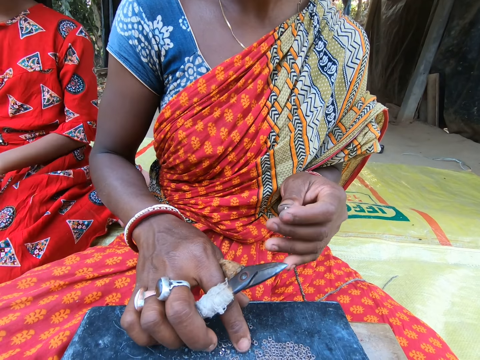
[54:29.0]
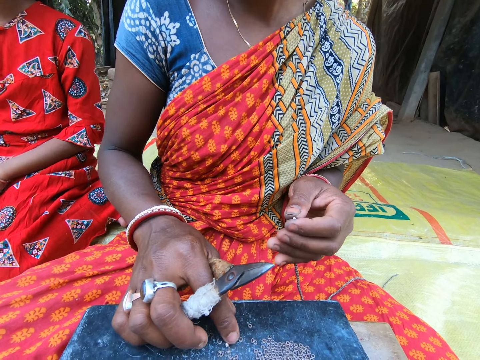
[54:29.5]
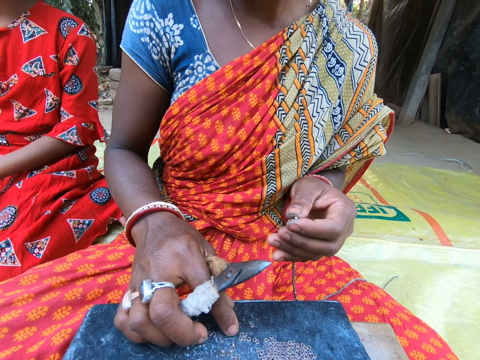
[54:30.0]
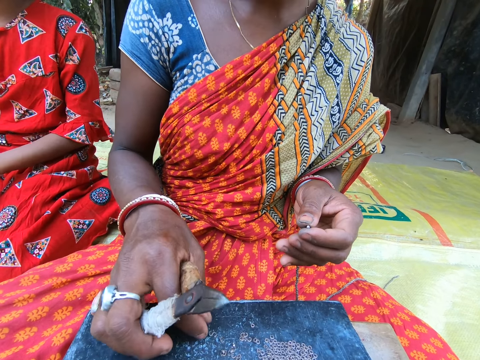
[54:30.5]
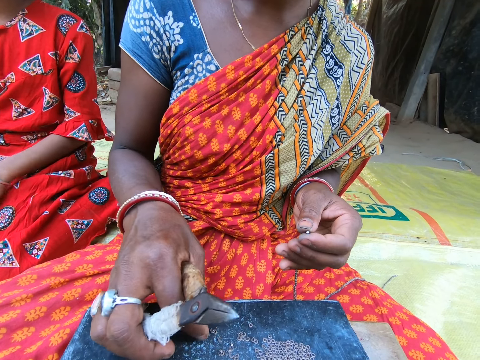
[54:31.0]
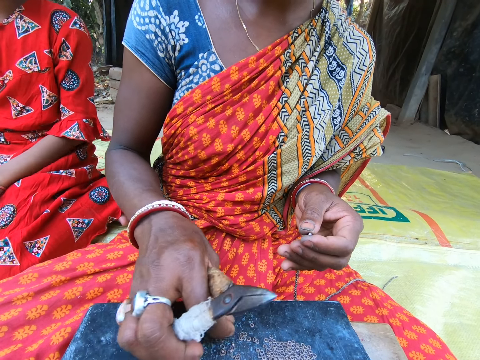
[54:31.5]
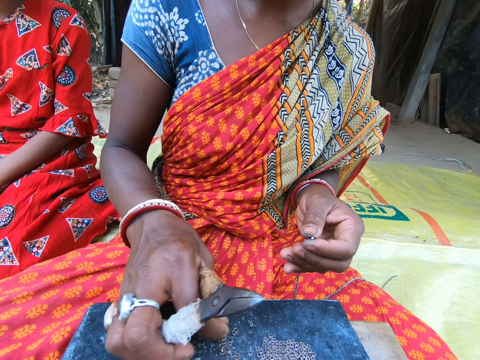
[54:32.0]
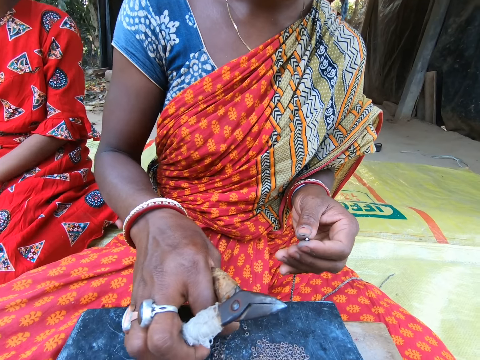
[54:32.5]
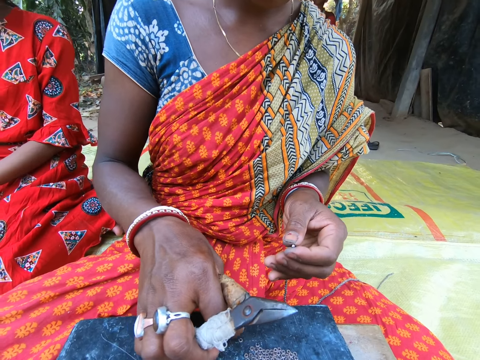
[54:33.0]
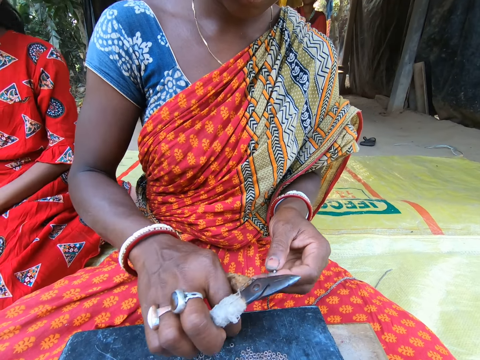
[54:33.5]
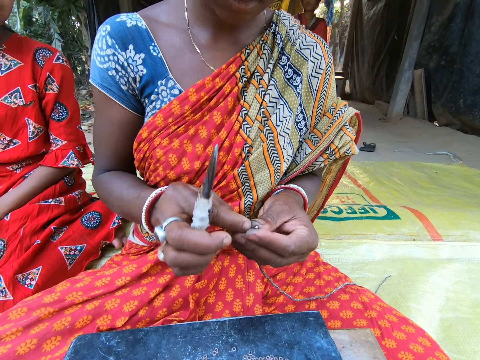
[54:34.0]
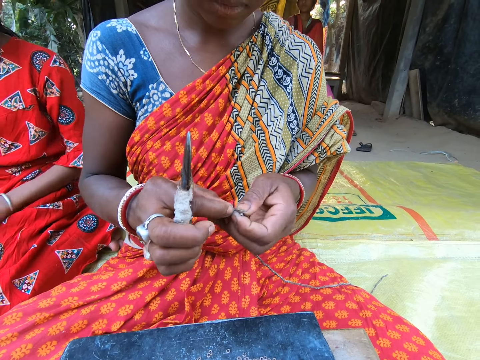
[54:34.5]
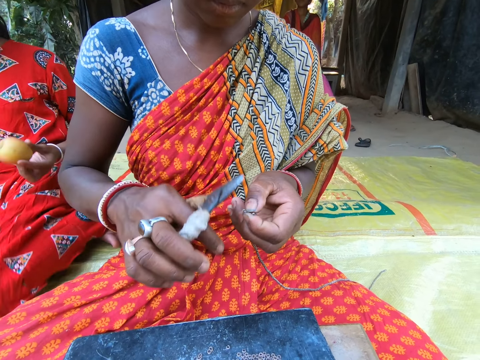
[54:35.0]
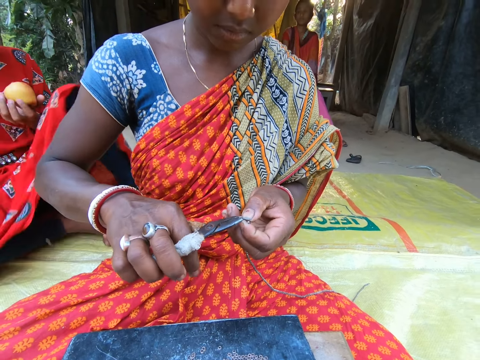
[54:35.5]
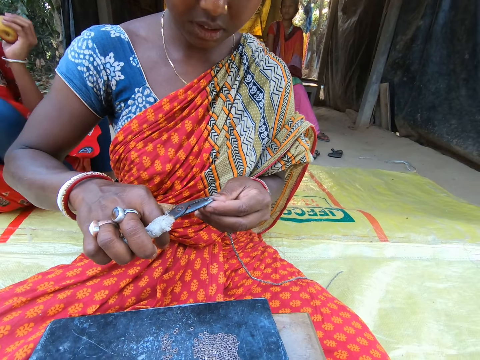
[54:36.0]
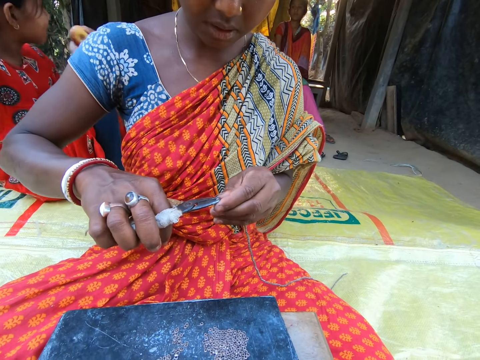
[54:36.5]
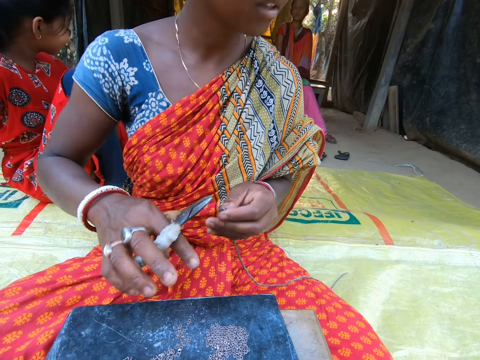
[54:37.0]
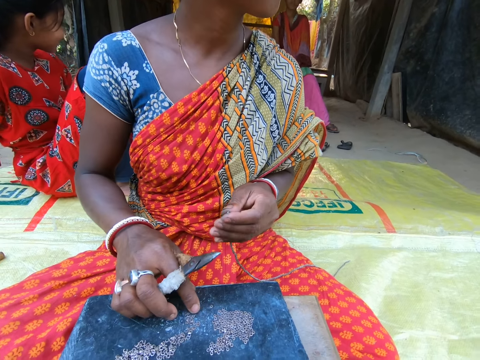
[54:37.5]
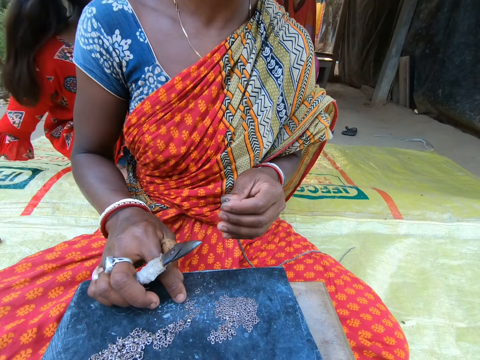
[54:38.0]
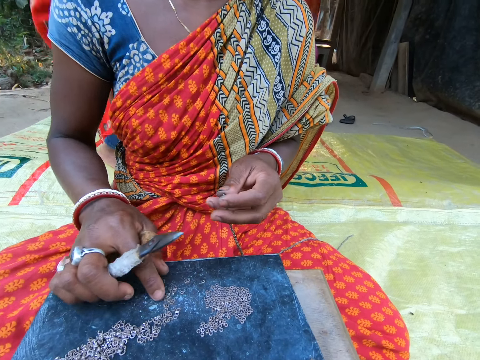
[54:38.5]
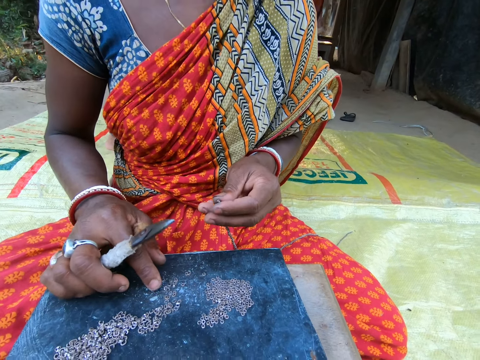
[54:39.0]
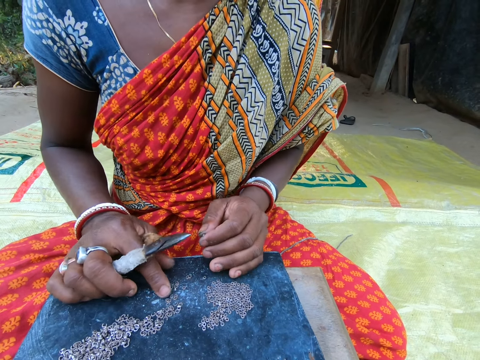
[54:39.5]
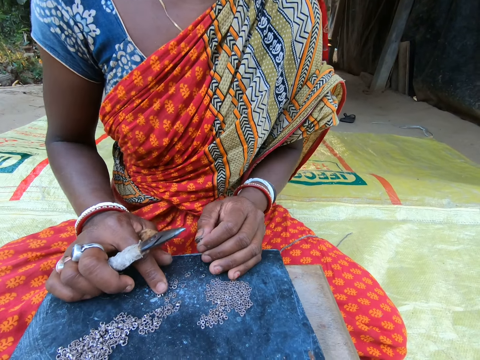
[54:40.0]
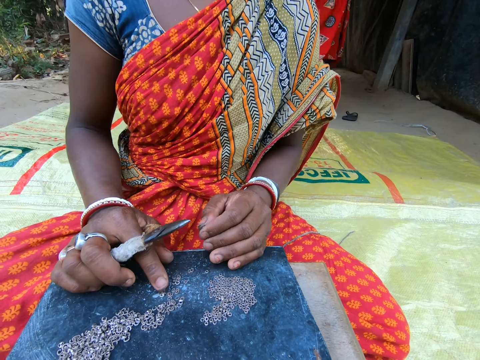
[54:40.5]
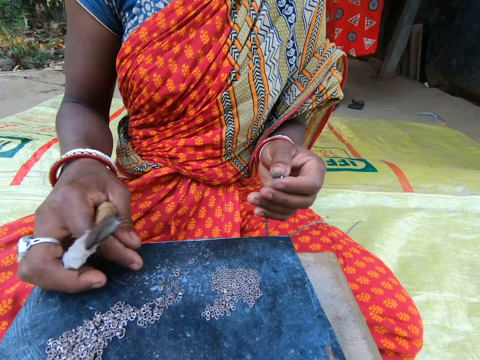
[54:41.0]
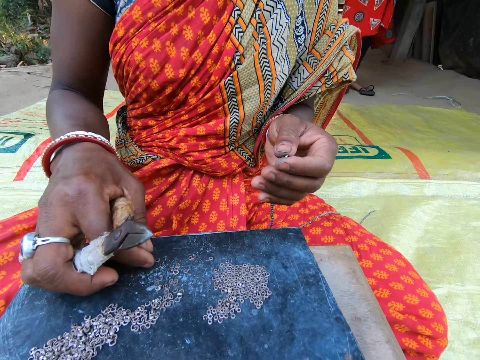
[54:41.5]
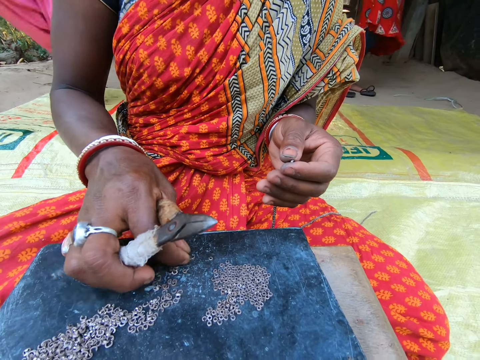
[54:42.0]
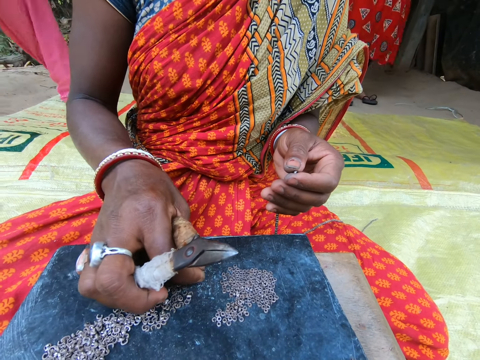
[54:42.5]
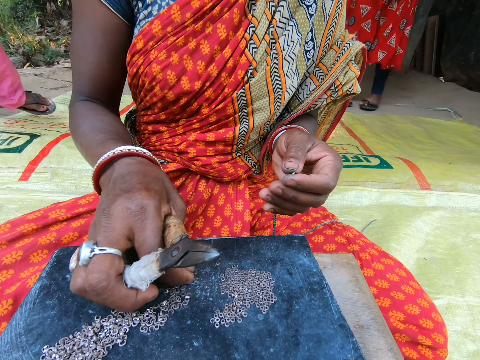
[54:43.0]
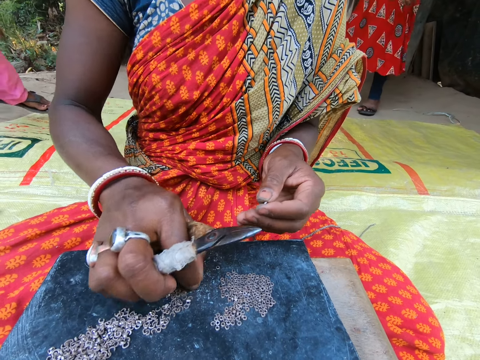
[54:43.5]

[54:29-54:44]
The camera wearer looks at a woman. The woman takes a small steel from the plate on the sack on the floor with her right hand. The camera wearer looks at the woman. The woman attaches the small steel in her right hand to the chain in her left hand. A girl converses with the woman. The woman takes the small steel in her left hand with the plier in her right hand. The camera wearer fixes the beads. The girl puts a mango in her left hand in her mouth. The woman clips the small steel on the chain in her left hand with the plier in her right hand. The camera wearer looks around the compound. The woman converses with the camera wearer. The woman touches some small steels in the plate on the sack on the floor with her right hand. The camera wearer converses with the woman. The woman converses with the camera wearer. The woman takes a small steel from the plate on the sack on the floor with her right hand.

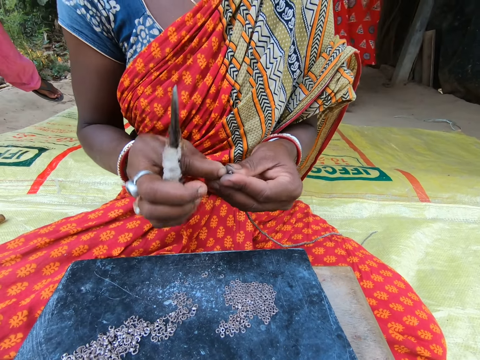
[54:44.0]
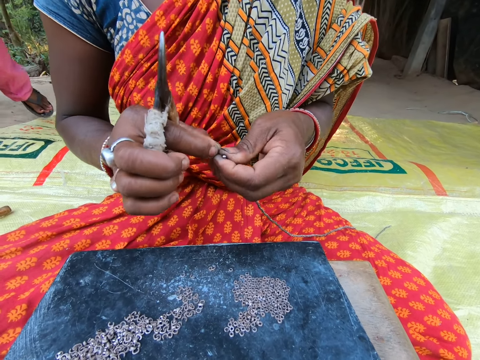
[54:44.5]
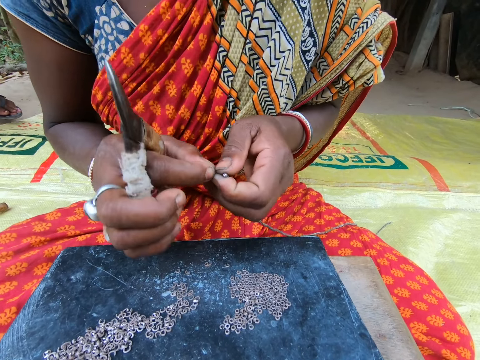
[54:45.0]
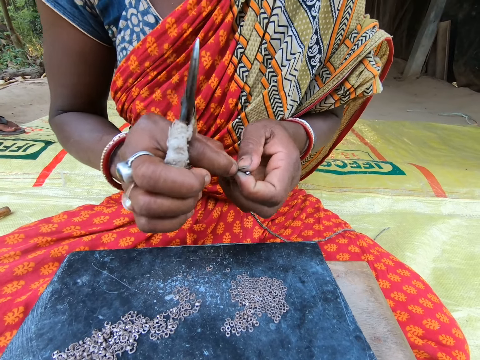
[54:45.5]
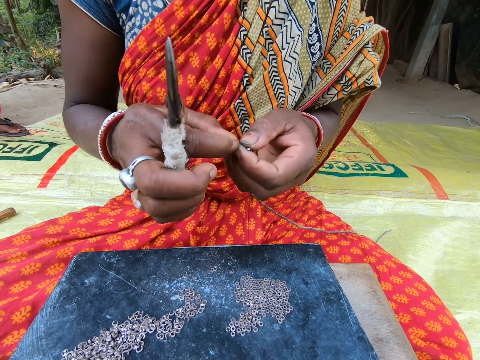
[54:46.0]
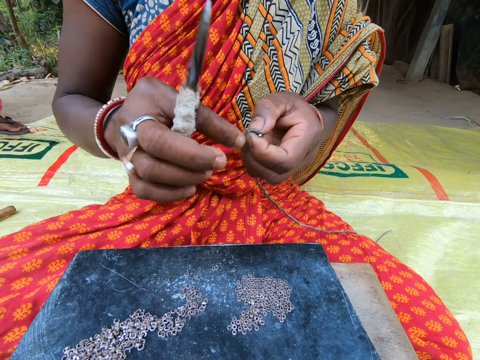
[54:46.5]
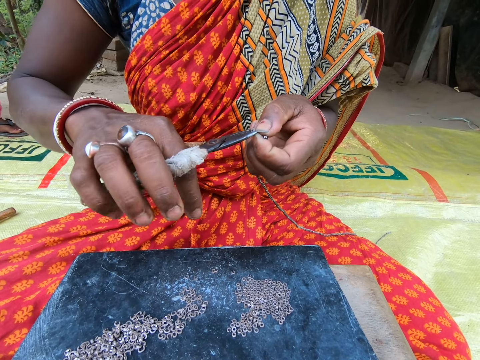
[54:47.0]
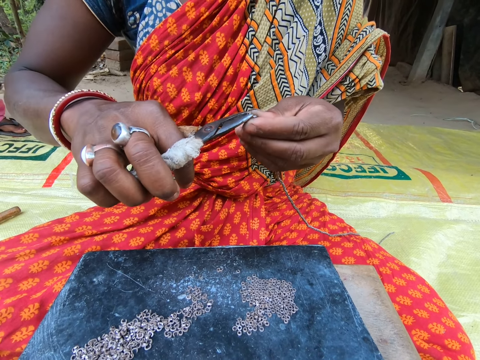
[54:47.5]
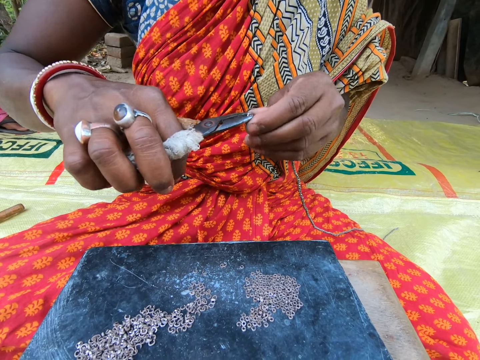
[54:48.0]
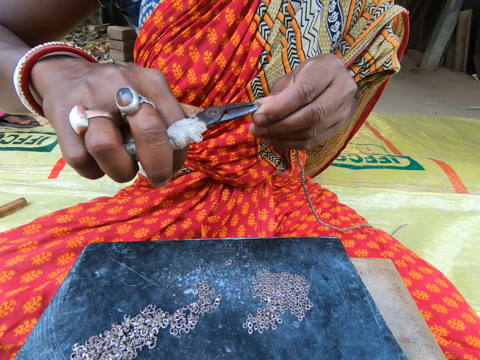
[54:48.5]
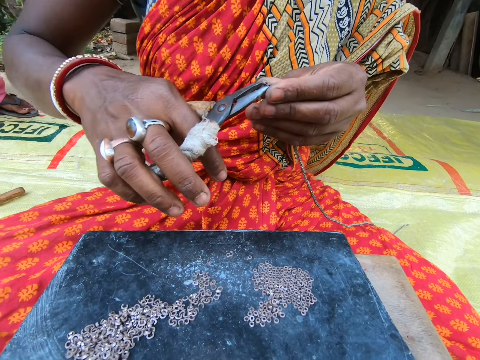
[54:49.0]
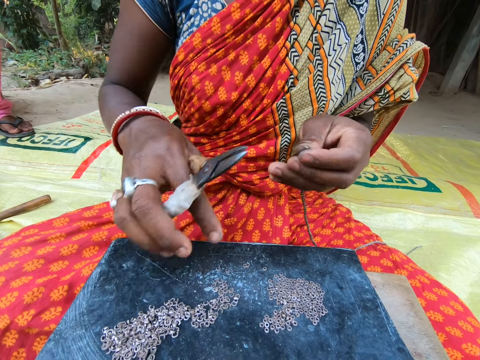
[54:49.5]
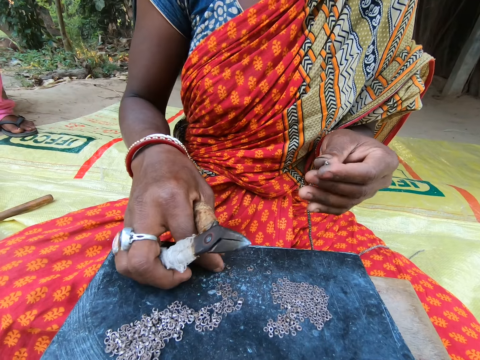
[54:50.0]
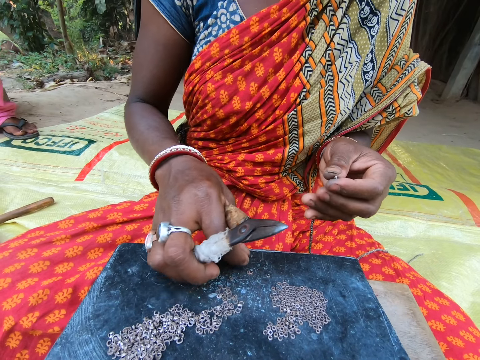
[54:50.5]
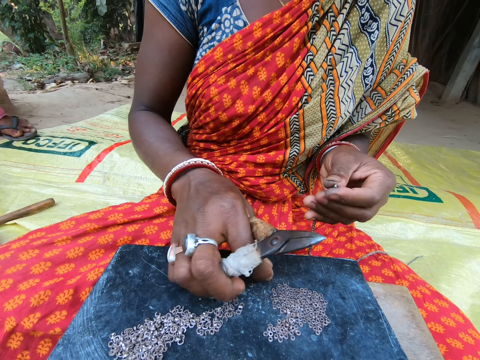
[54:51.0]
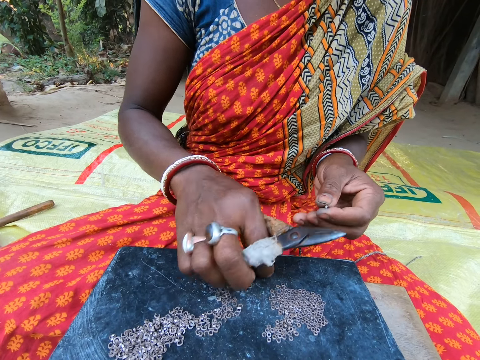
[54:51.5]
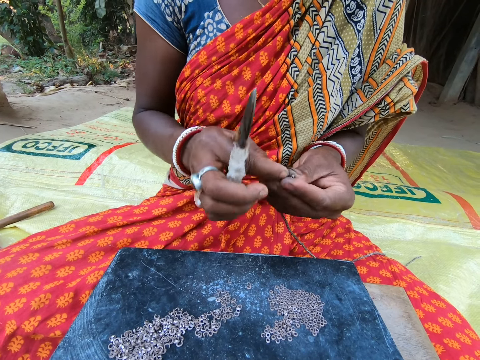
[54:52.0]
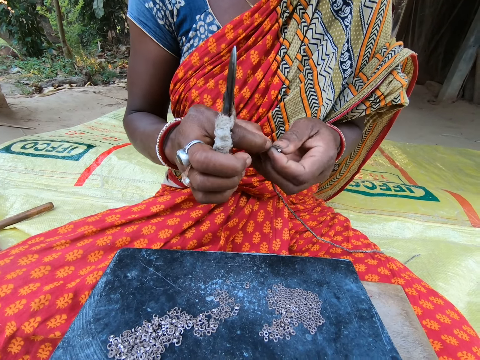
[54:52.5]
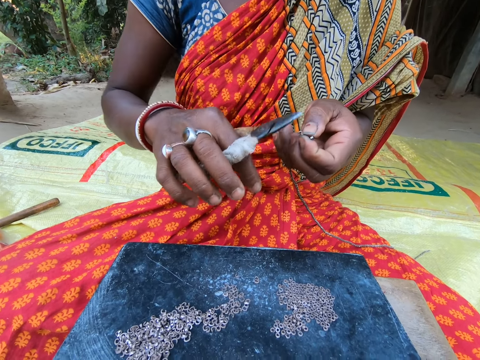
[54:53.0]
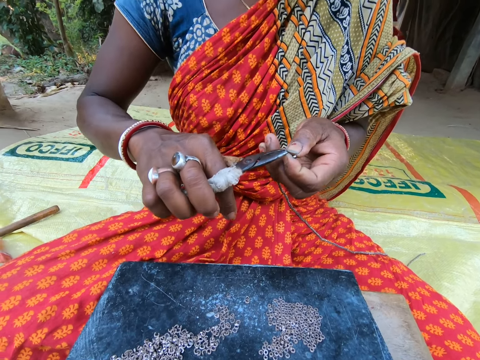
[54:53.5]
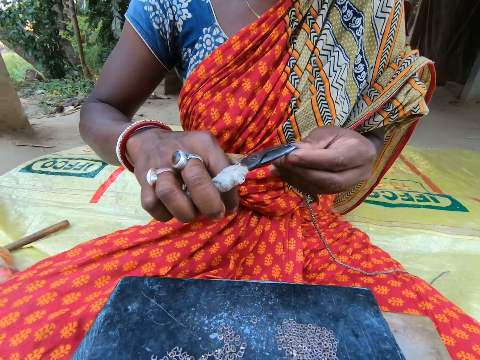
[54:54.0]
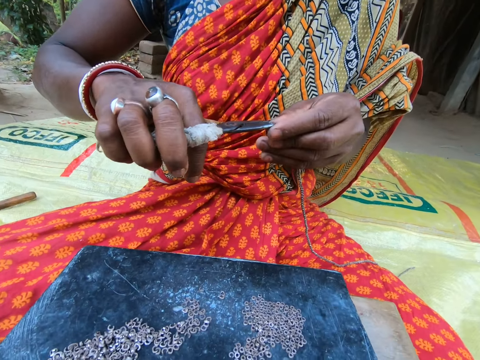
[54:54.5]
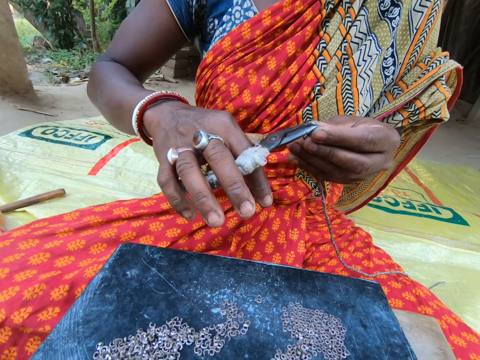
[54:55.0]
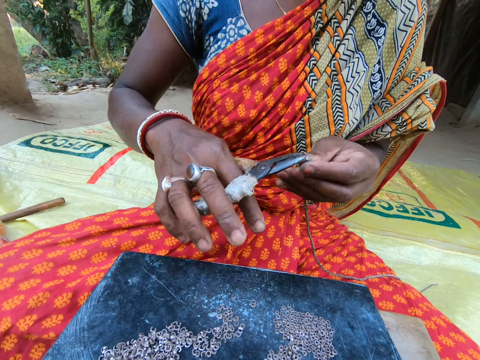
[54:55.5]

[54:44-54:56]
A woman attaches the small steel in her right hand to the chain in her left hand. The camera wearer converses with the woman. They fix the beads on the thread. The woman takes the small steel in her left hand with the plier in her right hand. The woman fixes with the camera wearer. The woman clips the small steel on the chain in her left hand with the plier in her right hand. The camera wearer converses with the woman. They pick the beads on the table. The woman takes a small steel from the plate on the sack on the floor with her right hand. The woman converses with the camera wearer. The woman attaches the small steel in her right hand to the chain in her left hand. The camera wearer fixes the beads on the thread. The woman takes the small steel in her left hand with the plier in her right hand. The woman clips the small steel on the chain in her left hand with the plier in her right hand.
